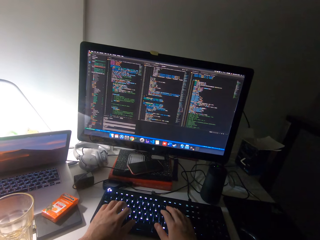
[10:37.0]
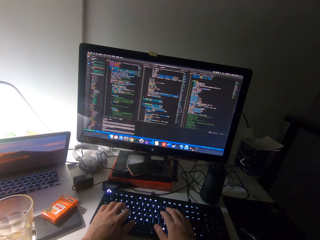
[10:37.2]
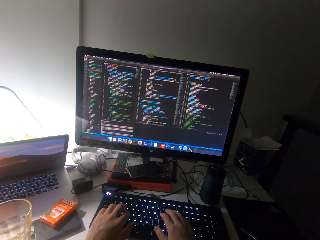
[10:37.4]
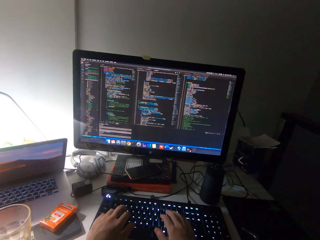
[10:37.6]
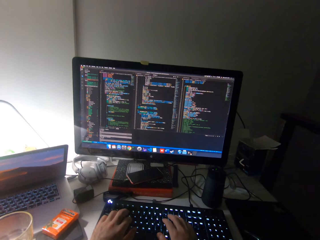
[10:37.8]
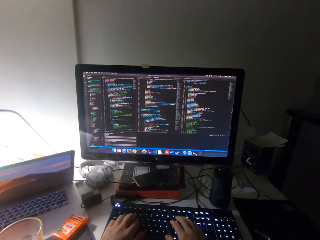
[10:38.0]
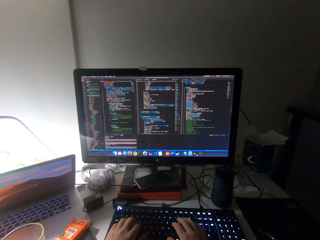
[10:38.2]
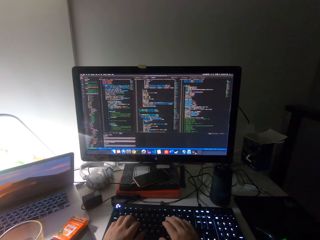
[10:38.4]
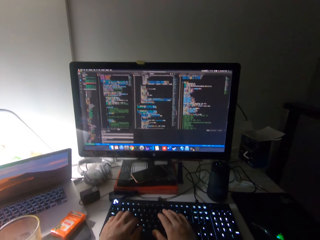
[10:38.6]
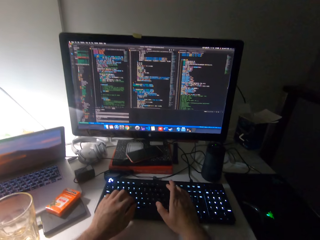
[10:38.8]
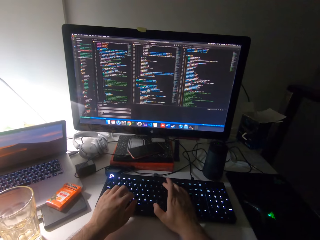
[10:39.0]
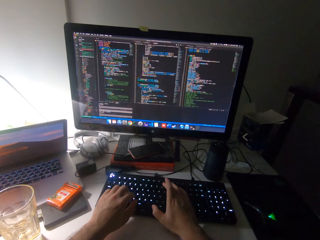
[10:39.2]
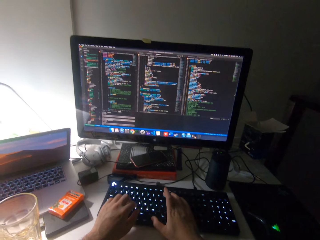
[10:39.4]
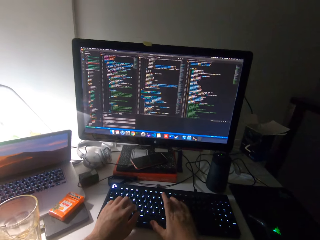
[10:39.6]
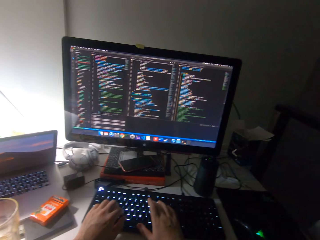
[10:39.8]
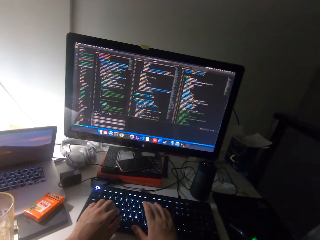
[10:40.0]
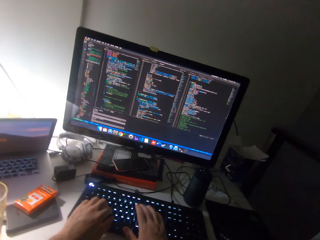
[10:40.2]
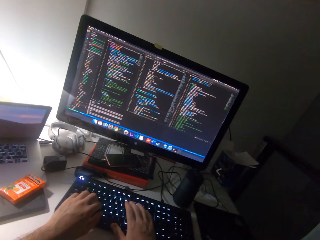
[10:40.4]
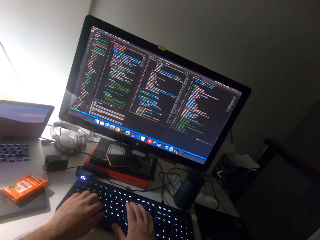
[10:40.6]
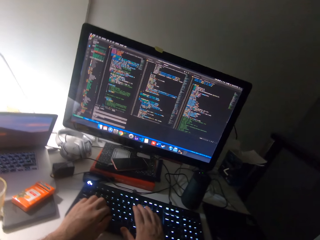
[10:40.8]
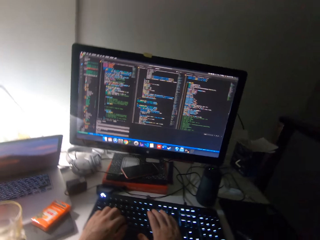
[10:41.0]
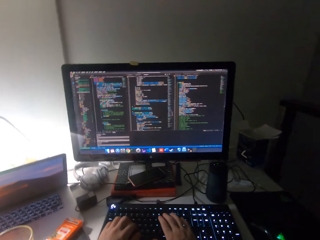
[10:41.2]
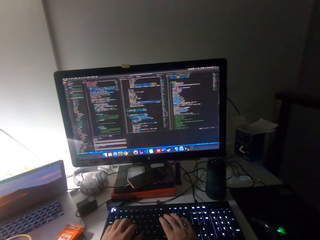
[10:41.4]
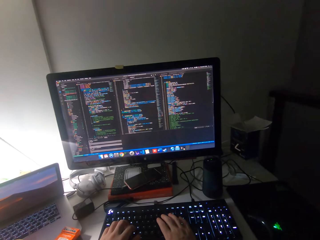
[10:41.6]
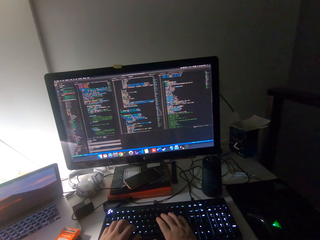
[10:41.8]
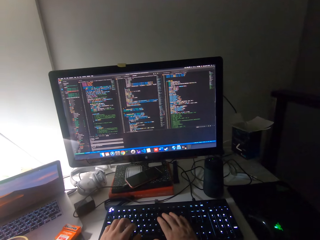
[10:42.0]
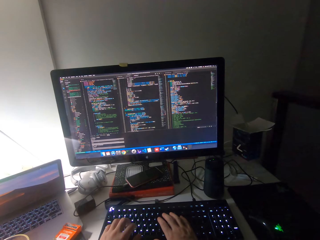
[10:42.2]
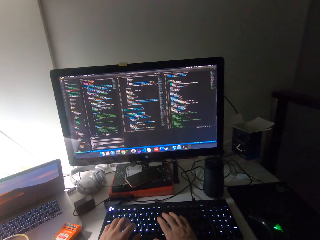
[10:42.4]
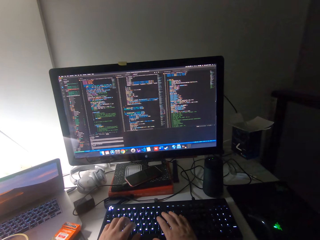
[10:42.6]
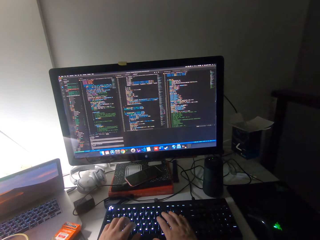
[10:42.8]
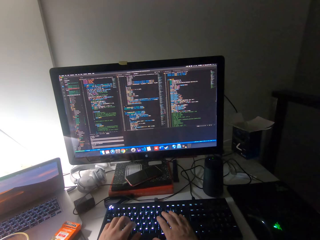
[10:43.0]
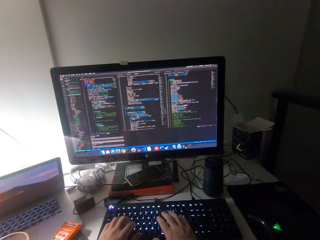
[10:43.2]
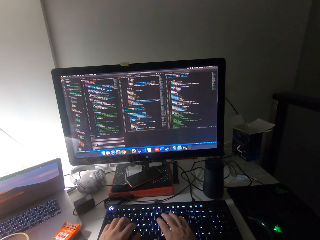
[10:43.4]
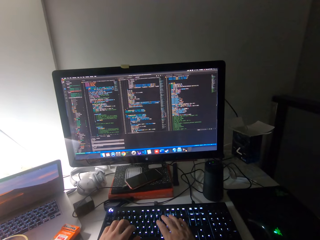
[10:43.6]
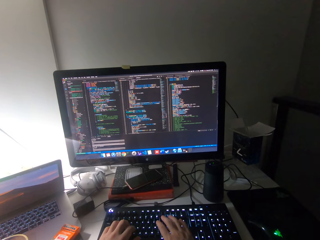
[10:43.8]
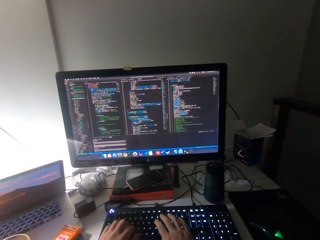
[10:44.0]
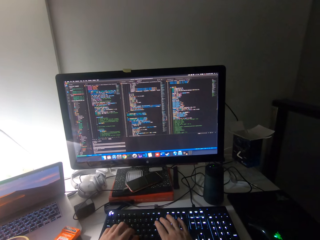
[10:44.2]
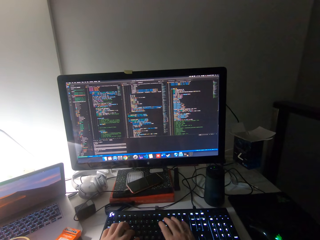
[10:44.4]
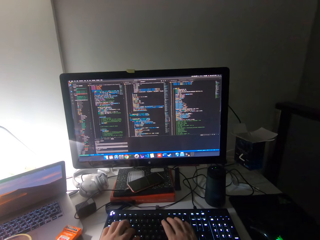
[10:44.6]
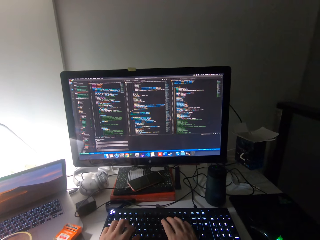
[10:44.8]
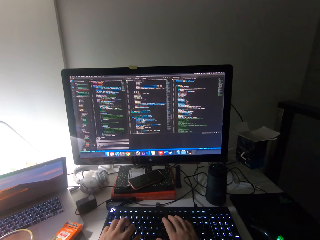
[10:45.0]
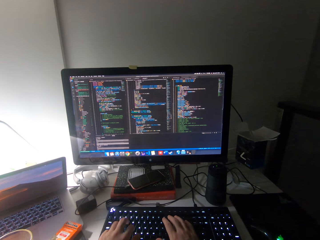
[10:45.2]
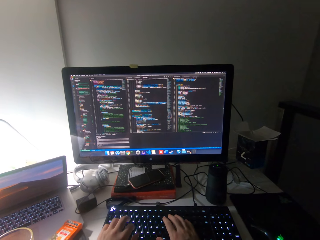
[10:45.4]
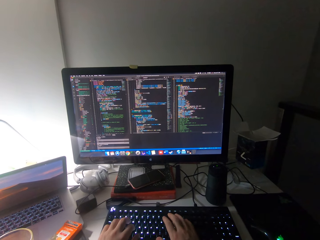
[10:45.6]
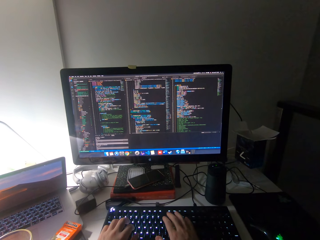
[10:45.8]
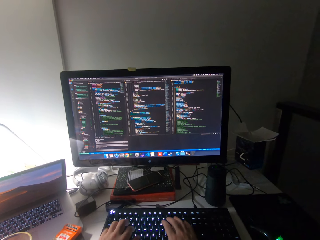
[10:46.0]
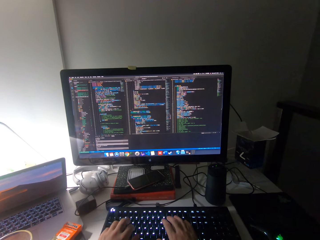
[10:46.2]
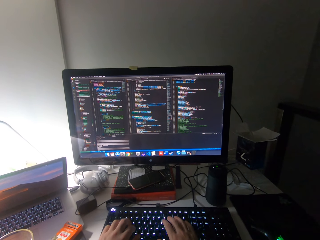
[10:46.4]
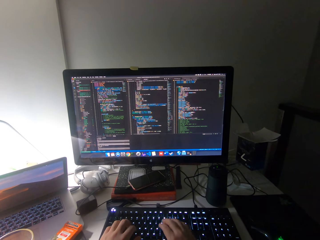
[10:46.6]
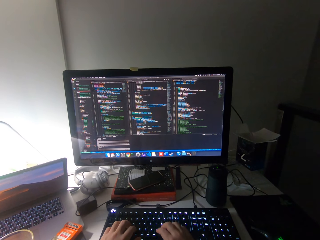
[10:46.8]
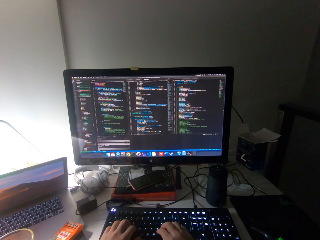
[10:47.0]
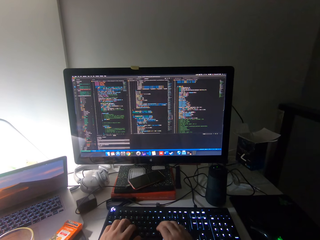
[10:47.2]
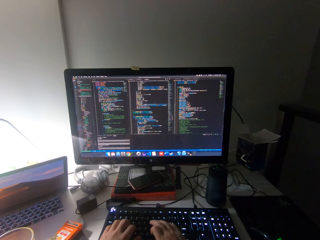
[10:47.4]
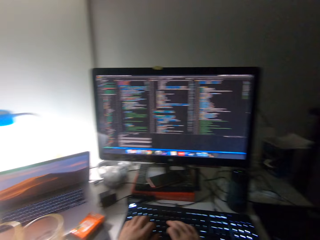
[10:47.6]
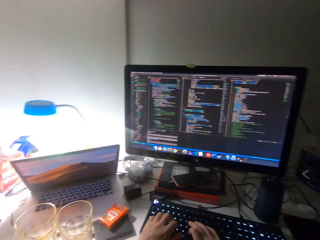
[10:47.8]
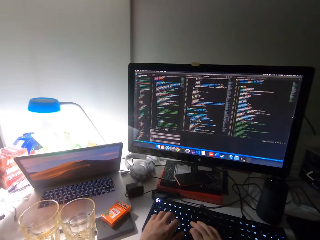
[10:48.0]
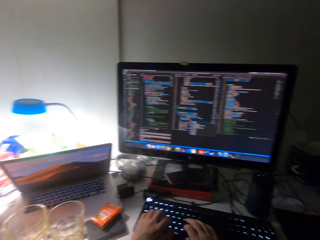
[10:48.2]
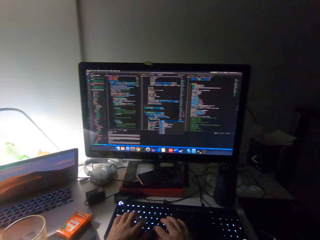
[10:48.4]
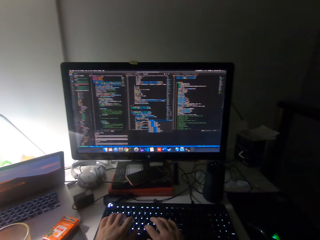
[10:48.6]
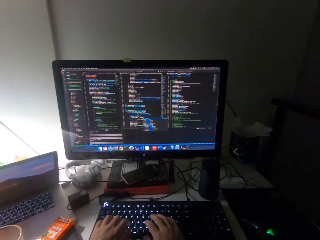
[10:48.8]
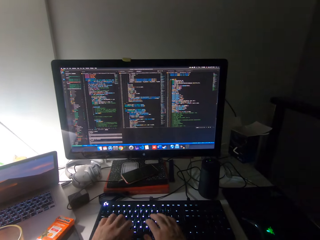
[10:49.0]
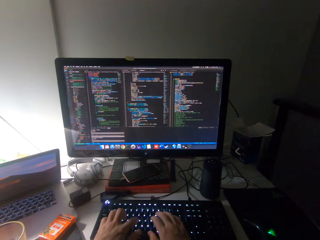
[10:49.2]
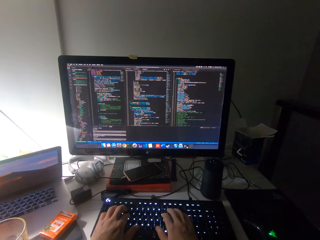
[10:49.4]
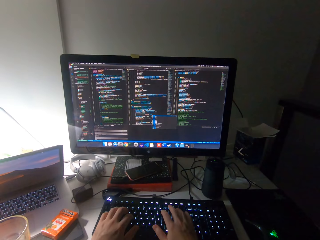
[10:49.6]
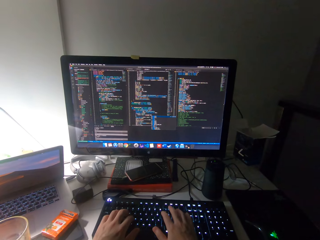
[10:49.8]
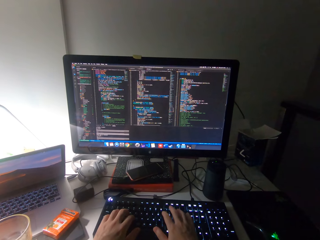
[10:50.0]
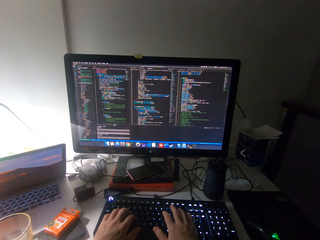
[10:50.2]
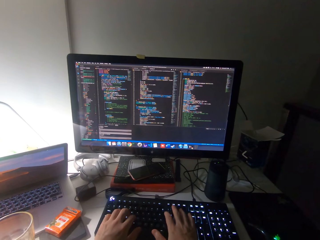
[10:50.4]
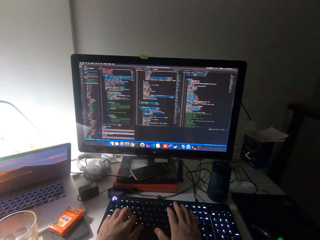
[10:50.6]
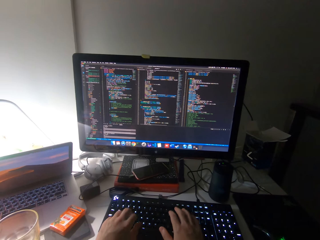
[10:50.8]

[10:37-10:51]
The camera wearer types on the keyboard of the computer with both hands. They watch the screen. They look around. They type on the keyboard of the computer with both hands.

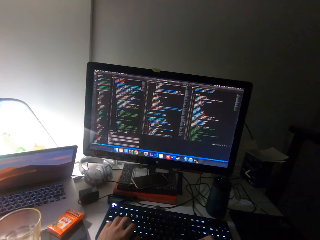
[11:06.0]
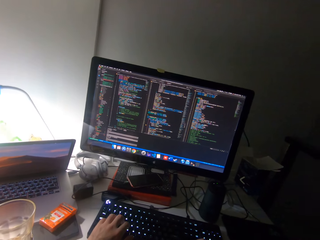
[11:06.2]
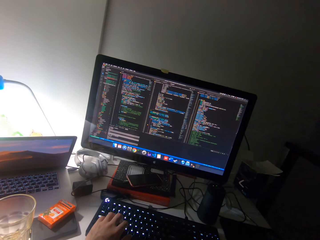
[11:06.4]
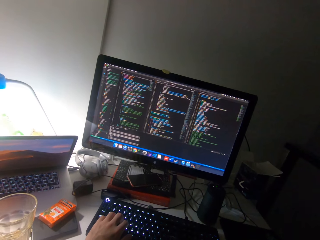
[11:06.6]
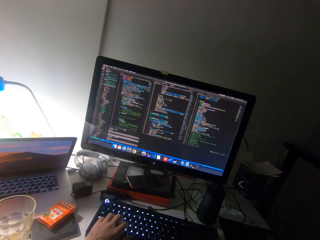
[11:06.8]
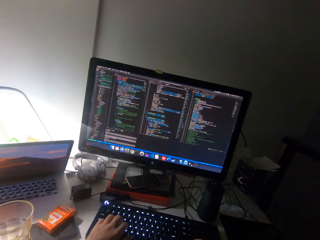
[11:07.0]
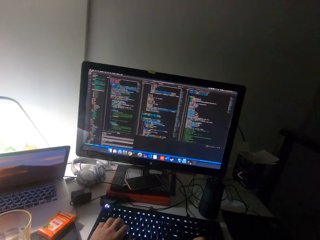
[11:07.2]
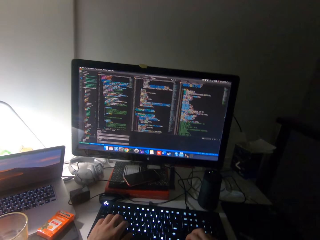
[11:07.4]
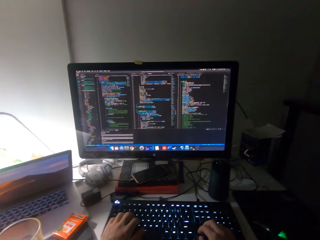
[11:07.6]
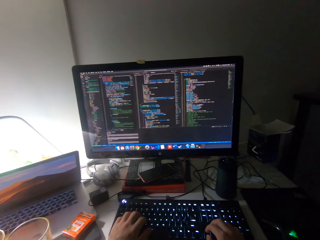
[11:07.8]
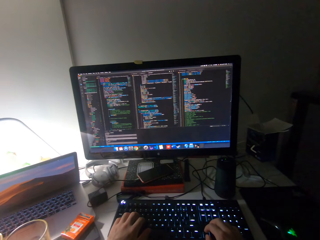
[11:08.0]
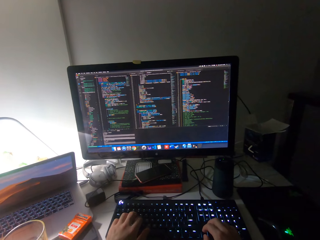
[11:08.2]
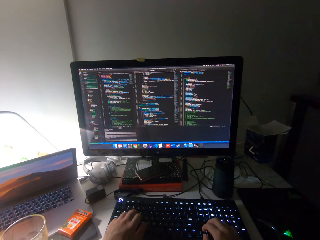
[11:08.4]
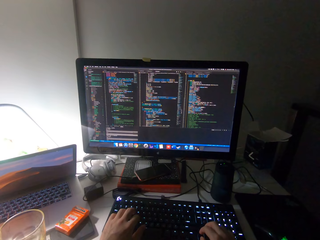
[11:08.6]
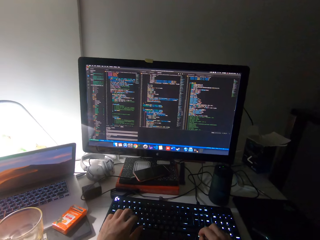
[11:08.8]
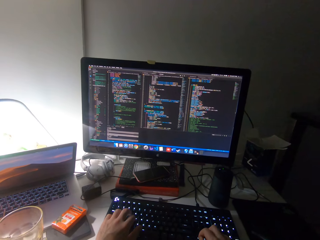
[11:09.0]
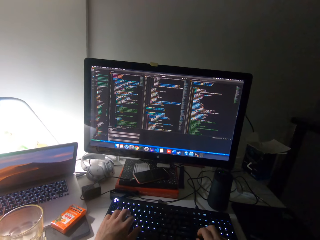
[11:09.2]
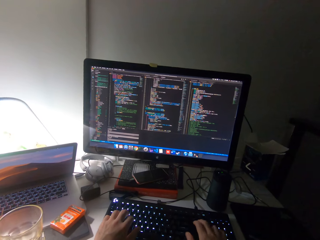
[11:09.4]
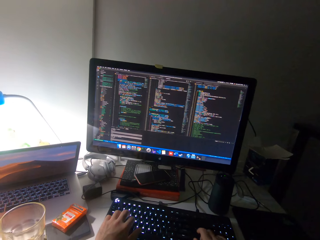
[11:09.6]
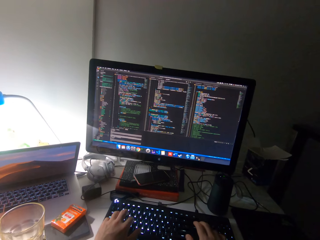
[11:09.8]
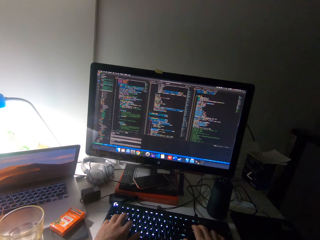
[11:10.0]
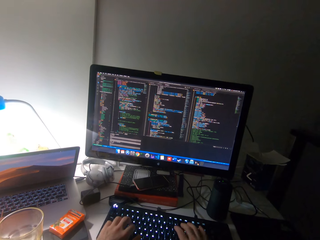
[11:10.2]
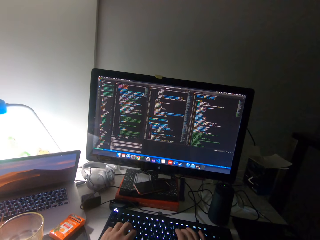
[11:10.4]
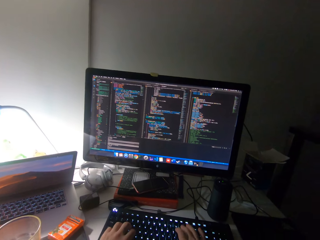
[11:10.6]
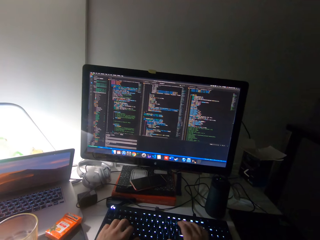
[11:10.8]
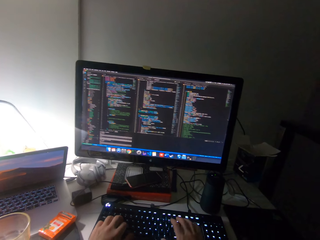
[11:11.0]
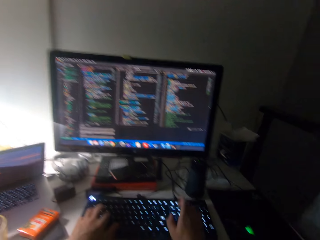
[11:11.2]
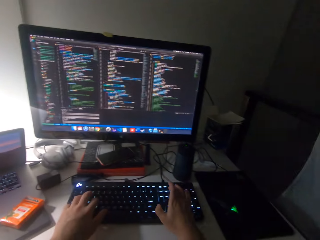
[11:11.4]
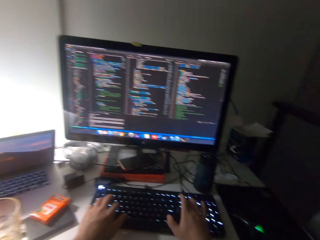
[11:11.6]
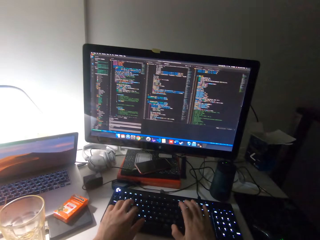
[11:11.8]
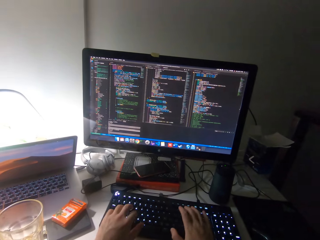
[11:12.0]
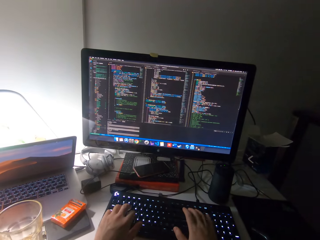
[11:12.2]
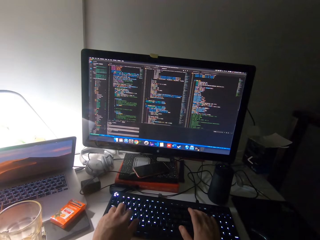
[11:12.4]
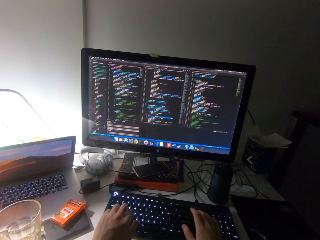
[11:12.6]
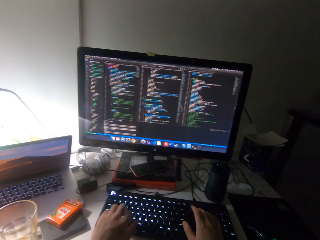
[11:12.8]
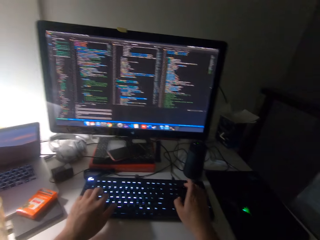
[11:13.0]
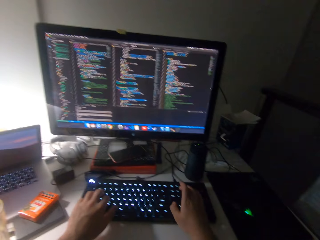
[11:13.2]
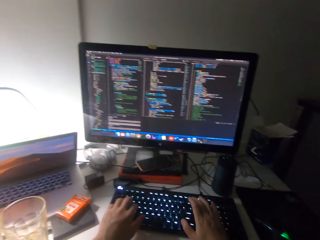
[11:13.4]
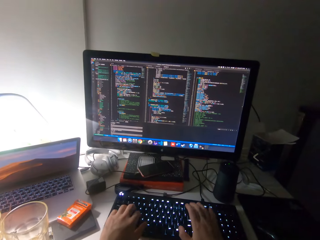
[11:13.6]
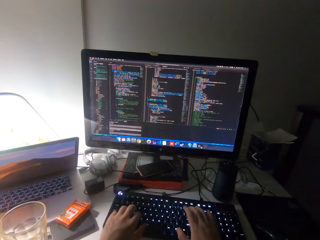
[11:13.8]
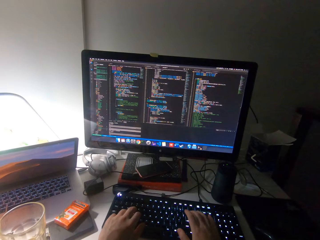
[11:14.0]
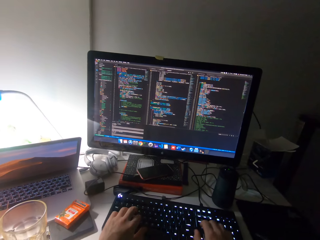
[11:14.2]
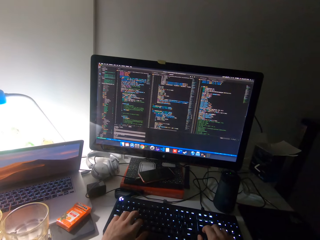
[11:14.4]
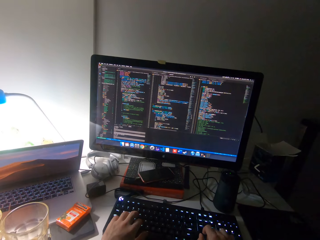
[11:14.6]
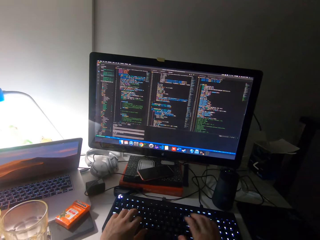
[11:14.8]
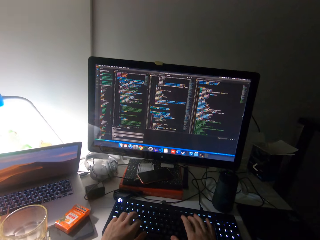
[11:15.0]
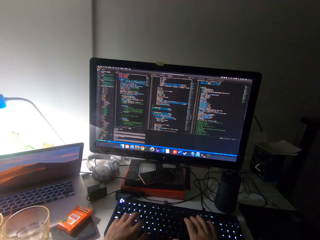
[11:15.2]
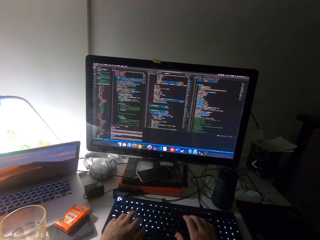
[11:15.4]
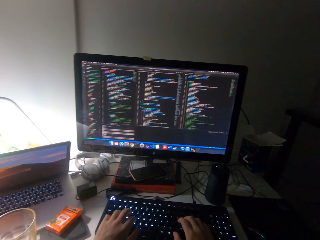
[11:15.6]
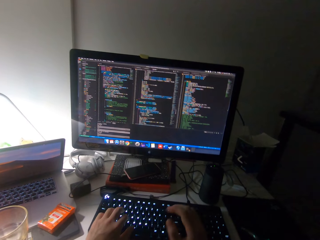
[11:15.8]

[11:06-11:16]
The camera wearer watches the screen. They type on the keyboard of the computer with both hands.
